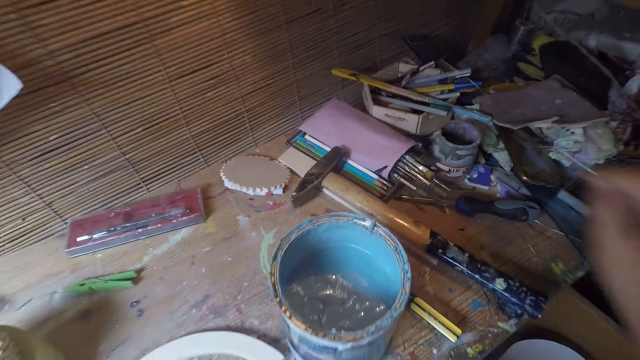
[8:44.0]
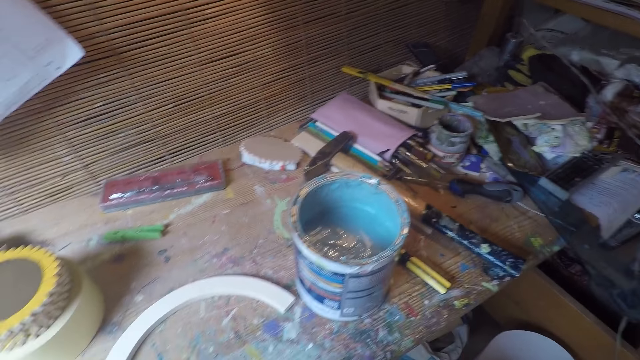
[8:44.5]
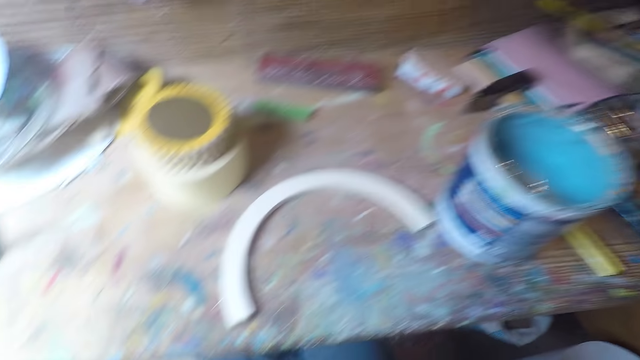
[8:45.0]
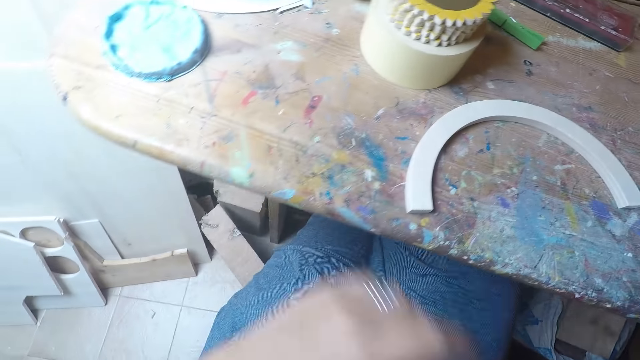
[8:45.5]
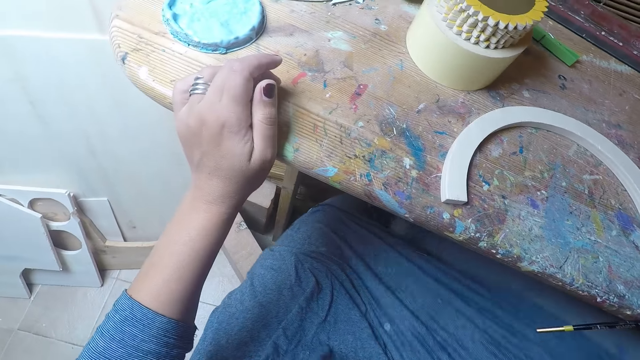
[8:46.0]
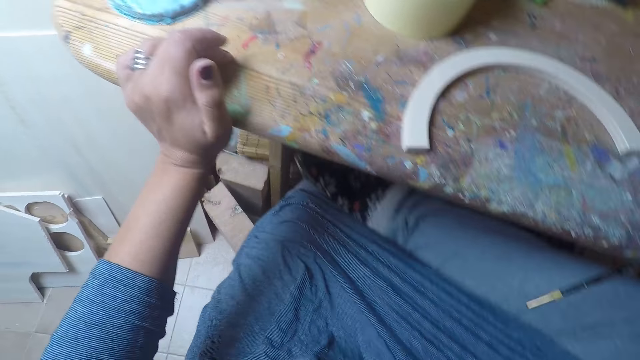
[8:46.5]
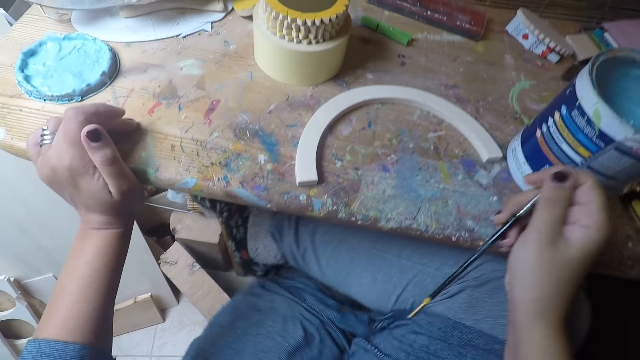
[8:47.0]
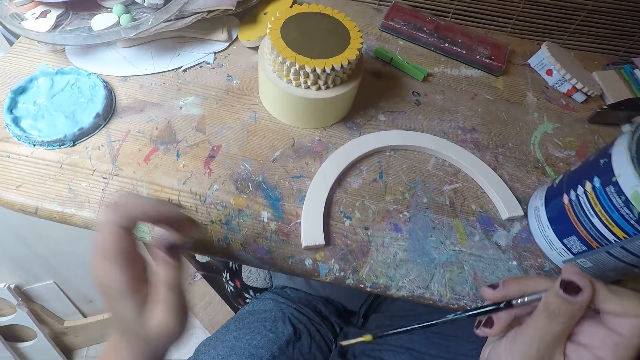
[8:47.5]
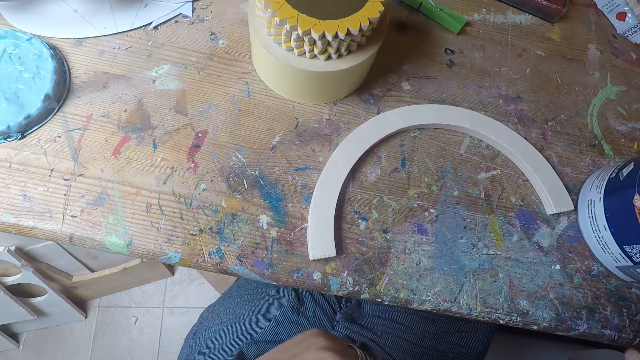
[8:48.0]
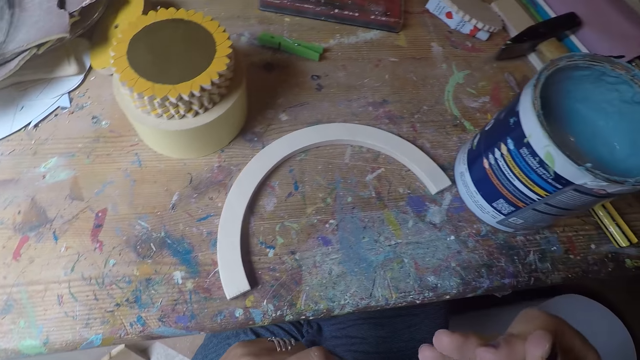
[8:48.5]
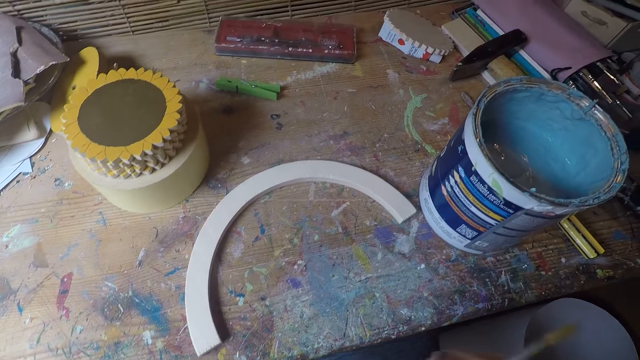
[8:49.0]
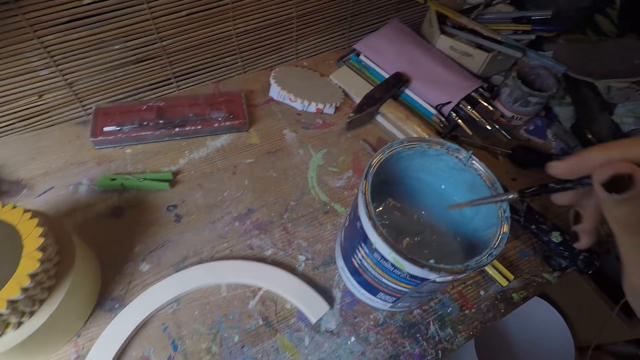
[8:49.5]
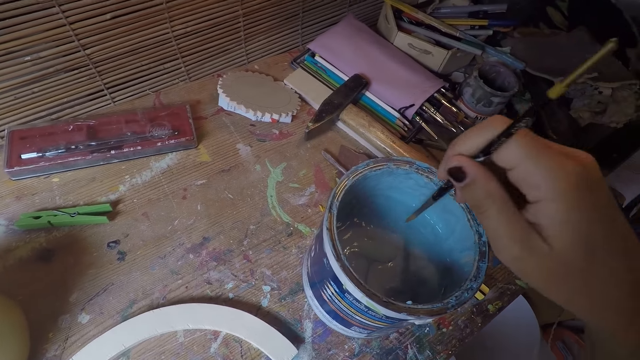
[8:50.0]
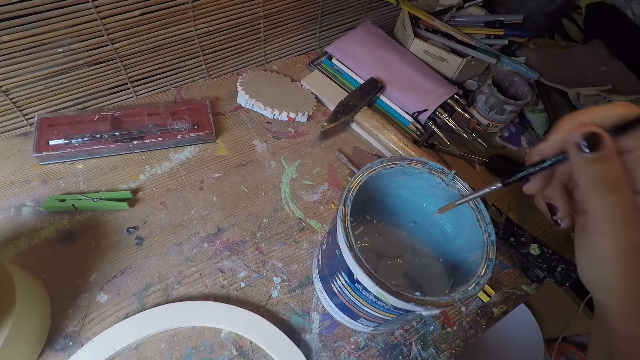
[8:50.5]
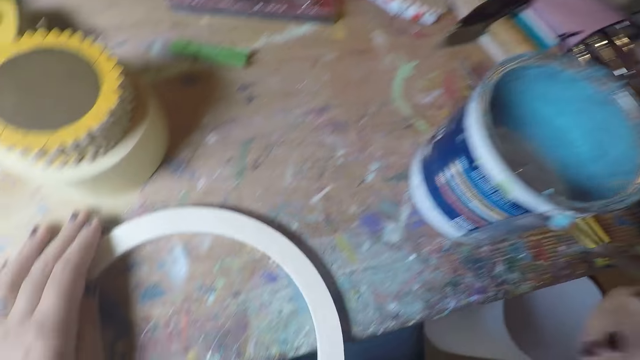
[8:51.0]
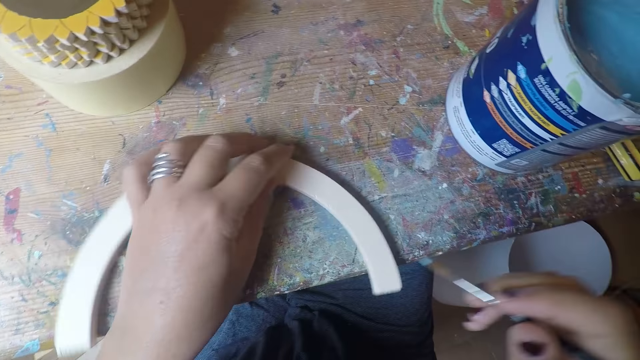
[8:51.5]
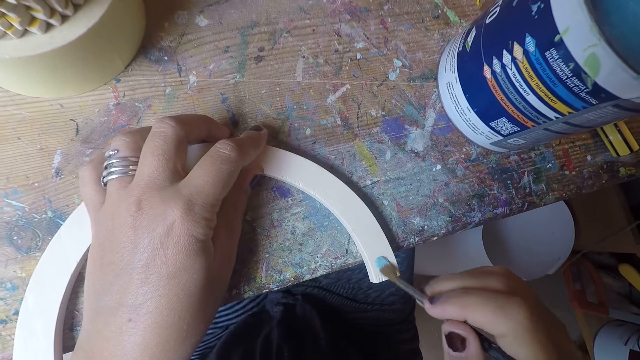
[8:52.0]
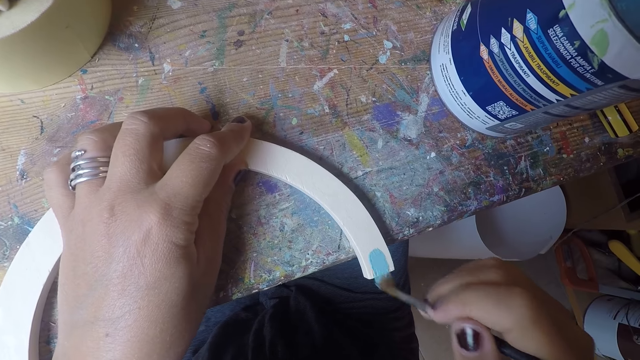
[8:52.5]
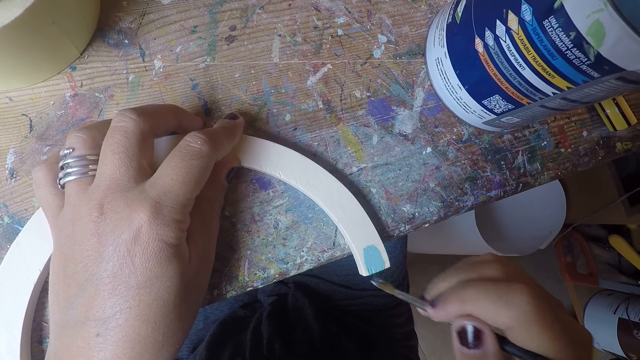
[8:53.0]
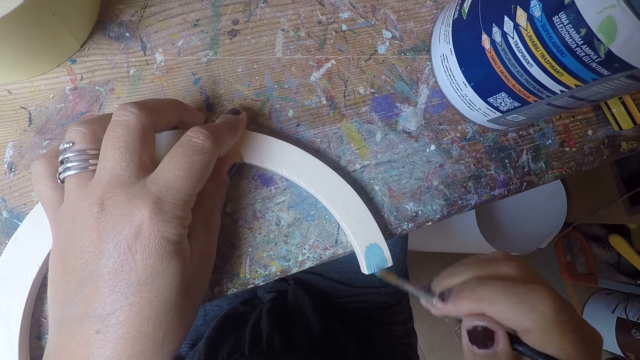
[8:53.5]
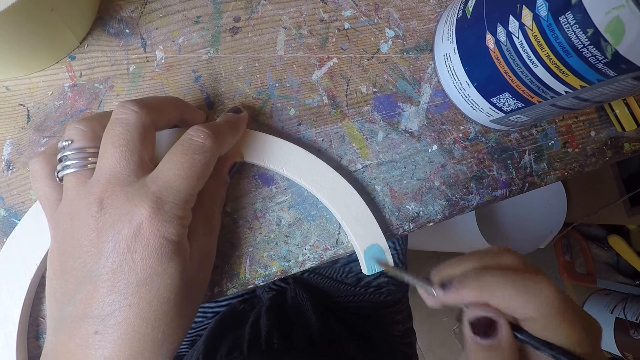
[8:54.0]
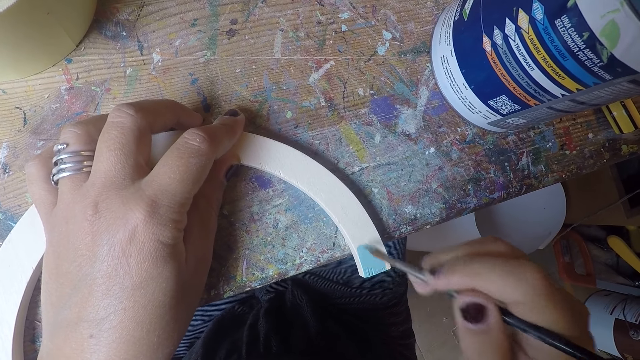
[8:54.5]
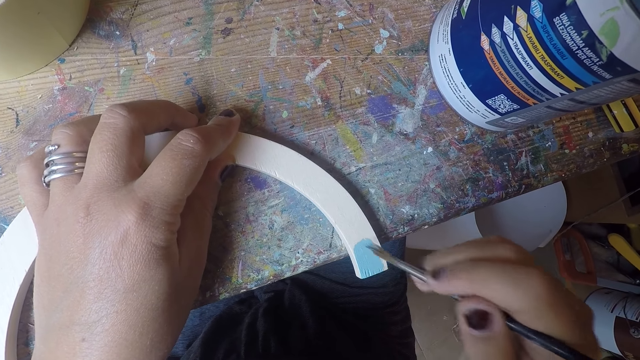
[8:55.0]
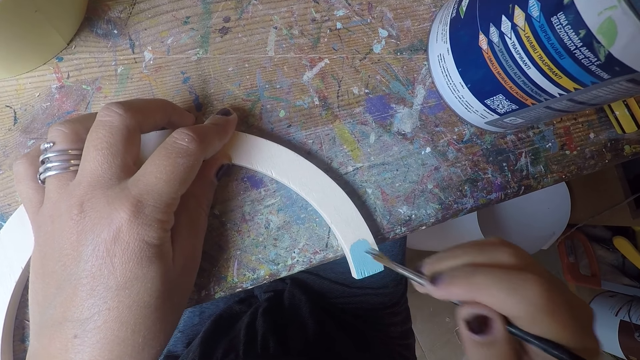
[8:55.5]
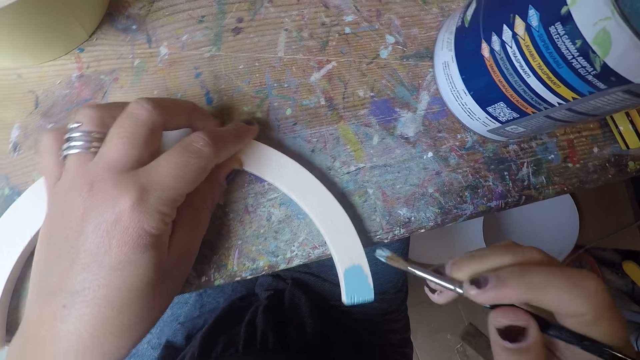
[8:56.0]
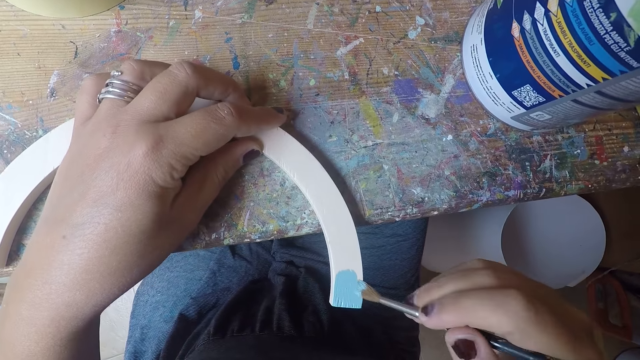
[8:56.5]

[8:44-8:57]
The camera wearer places her left hand on the table. She places her right leg on the other. She dips the paint brush in the paint. She holds the plywood with her left hand. She paints the plywood piece with the paint brush. She moves the plywood on the table.

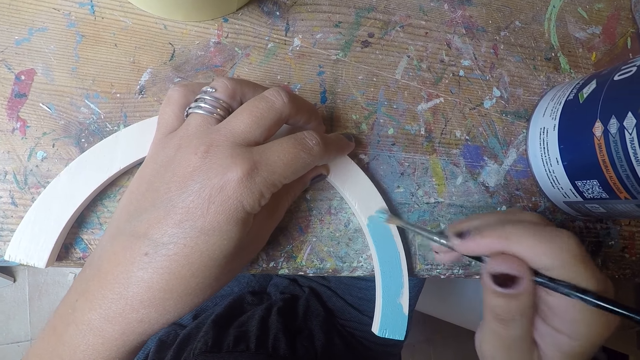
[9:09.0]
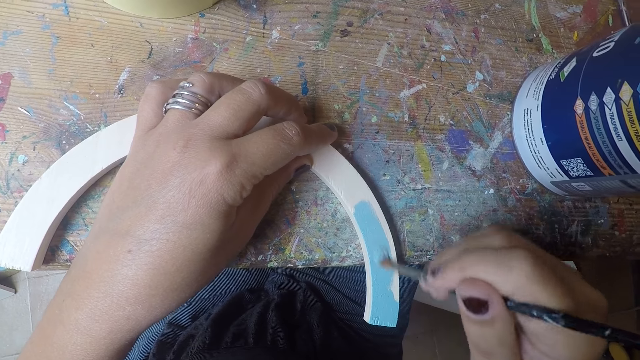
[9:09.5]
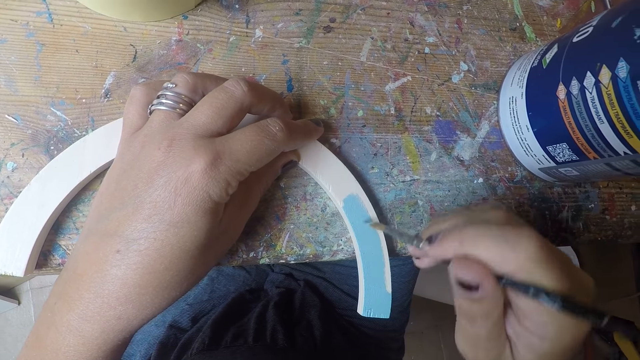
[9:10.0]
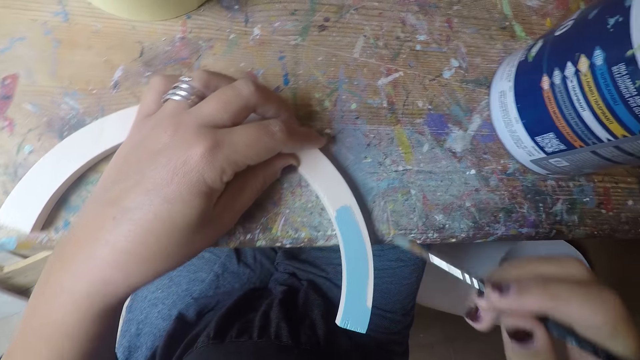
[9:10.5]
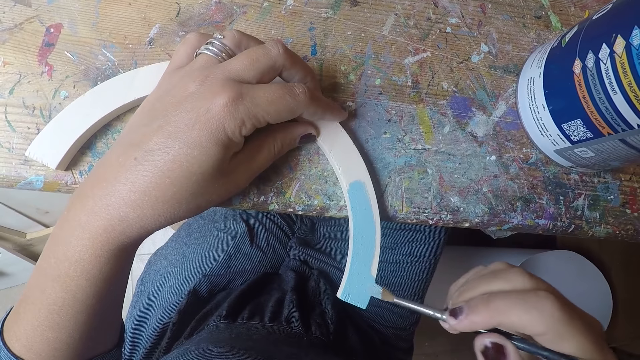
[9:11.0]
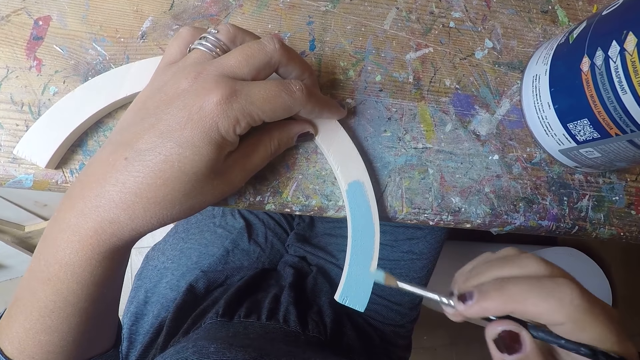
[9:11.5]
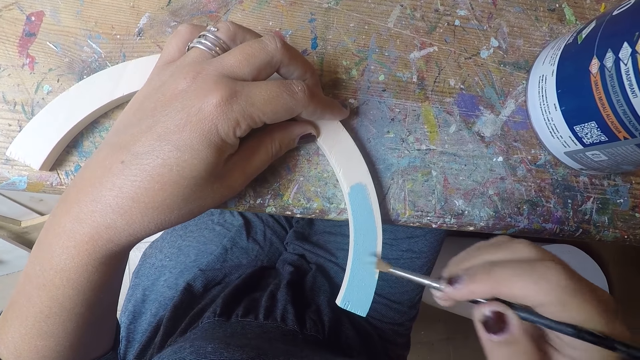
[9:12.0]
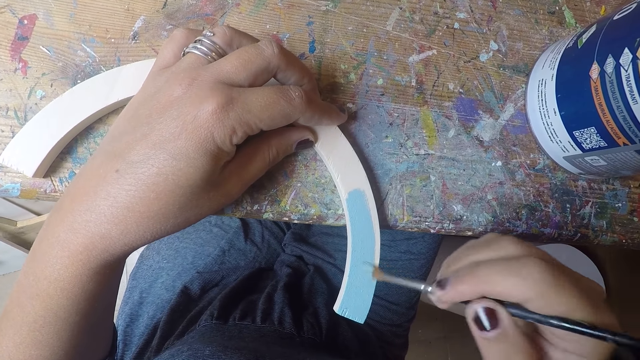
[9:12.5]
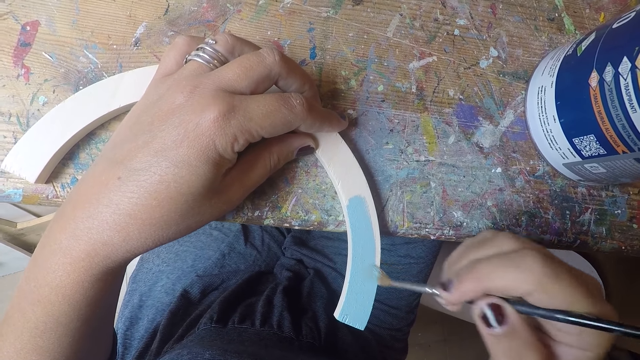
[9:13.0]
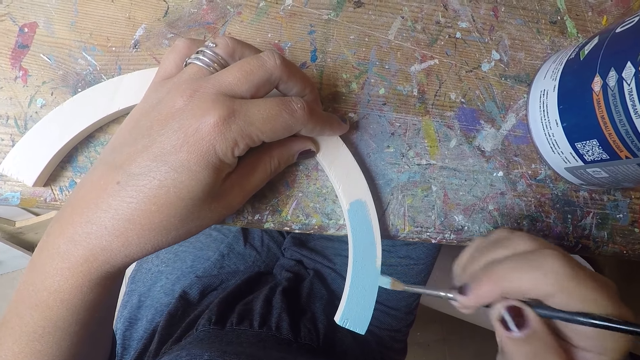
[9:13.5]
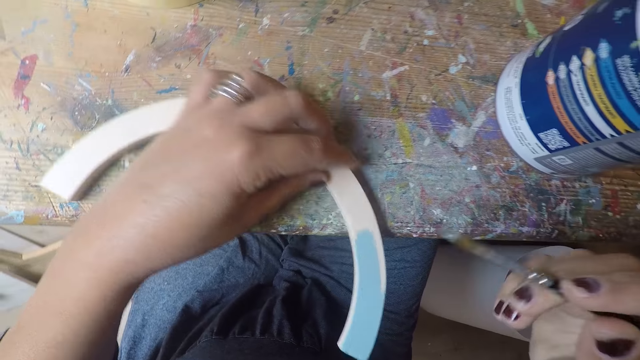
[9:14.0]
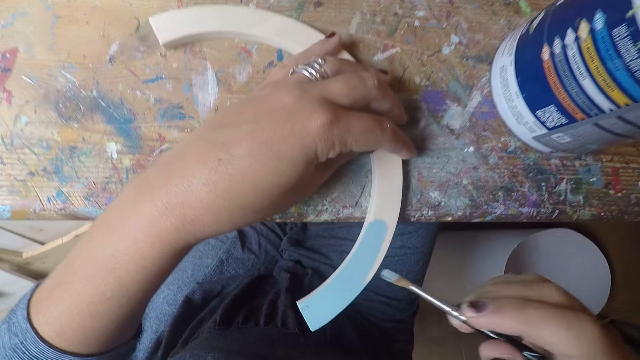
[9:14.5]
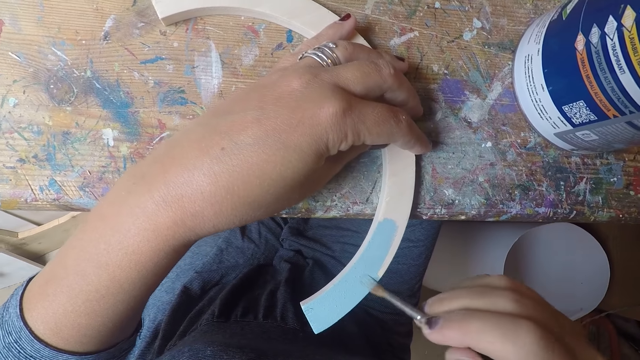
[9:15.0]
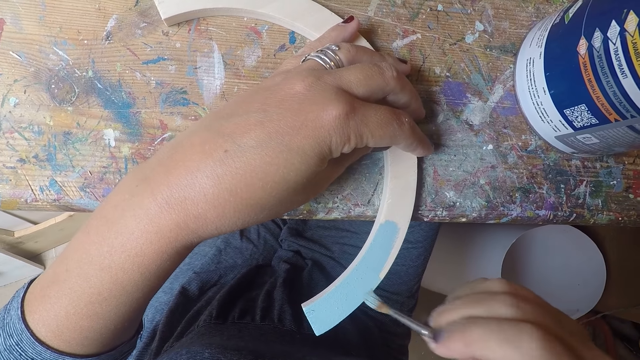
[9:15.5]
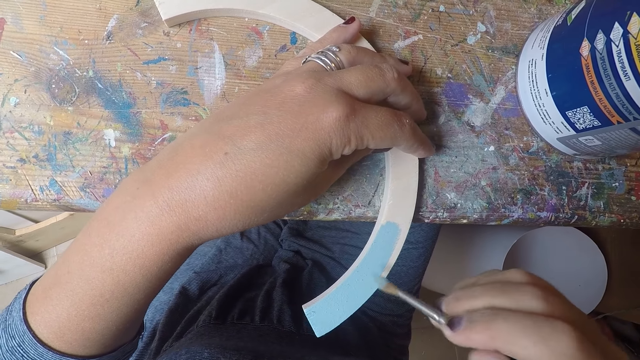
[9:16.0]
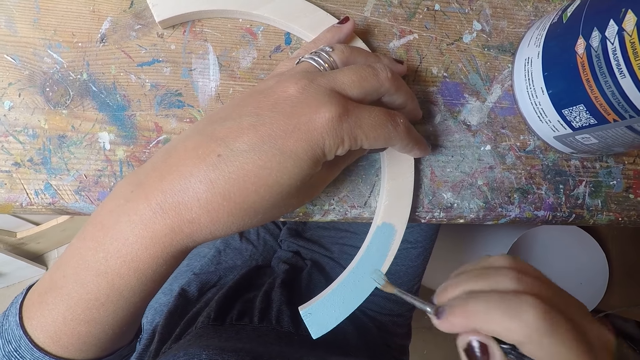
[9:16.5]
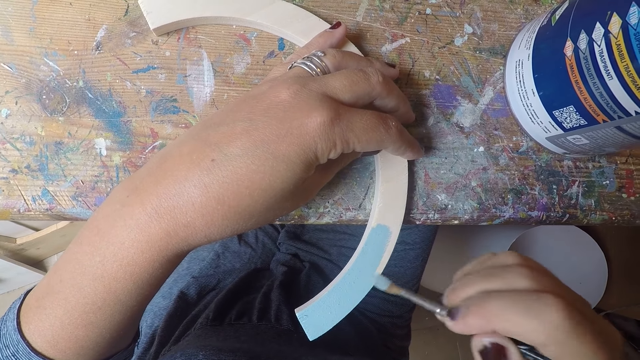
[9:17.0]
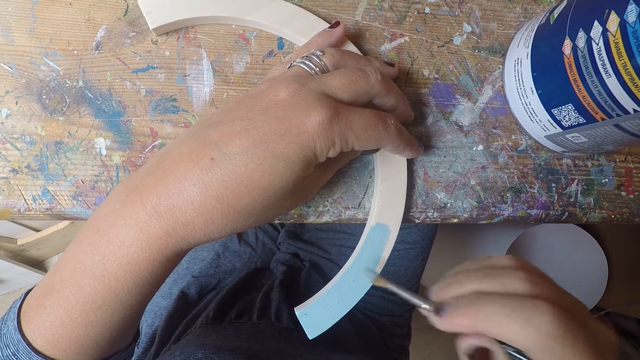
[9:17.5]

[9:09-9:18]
The camera wearer moves the plywood on the table. She paints the plywood piece with the paint brush. She moves the plywood on the table.
